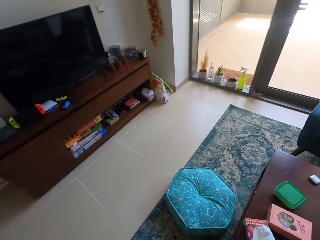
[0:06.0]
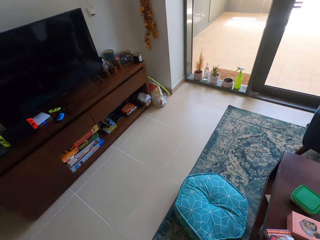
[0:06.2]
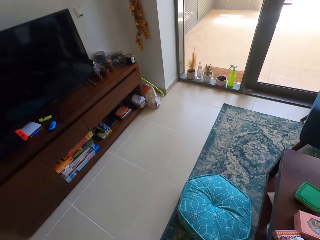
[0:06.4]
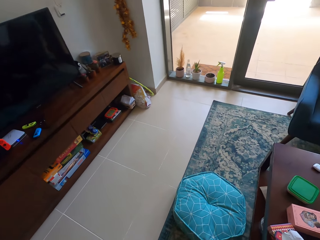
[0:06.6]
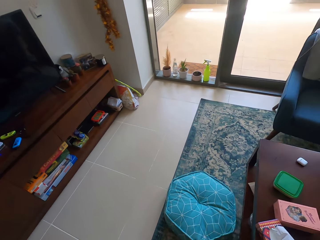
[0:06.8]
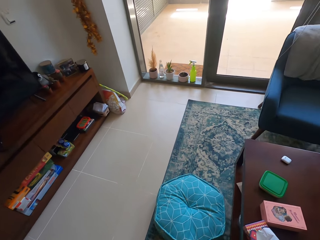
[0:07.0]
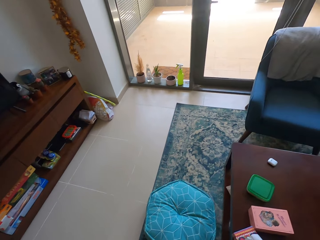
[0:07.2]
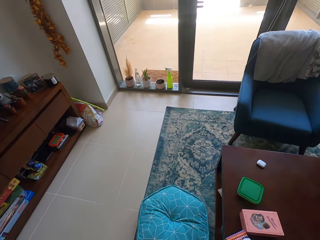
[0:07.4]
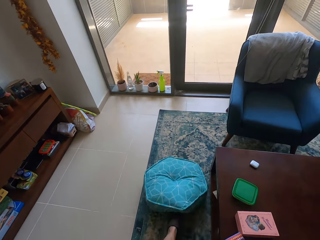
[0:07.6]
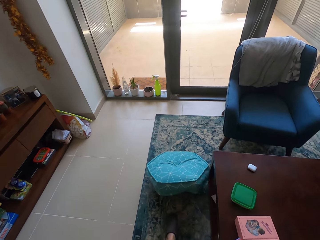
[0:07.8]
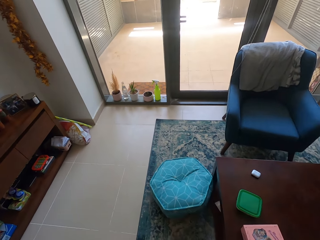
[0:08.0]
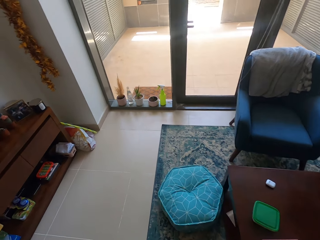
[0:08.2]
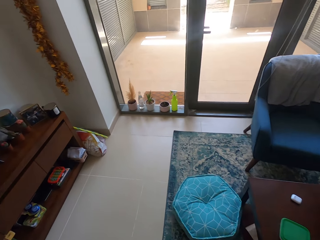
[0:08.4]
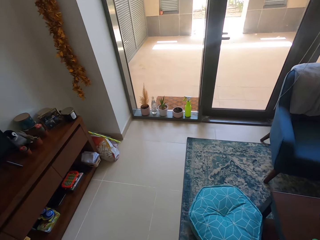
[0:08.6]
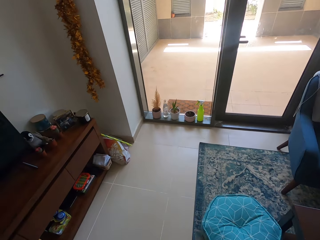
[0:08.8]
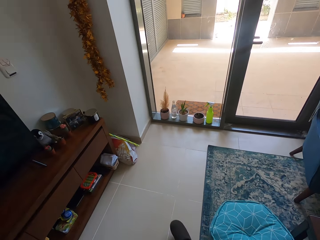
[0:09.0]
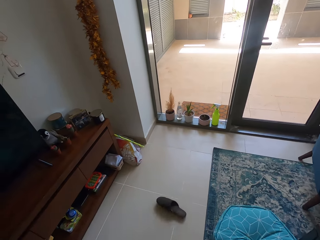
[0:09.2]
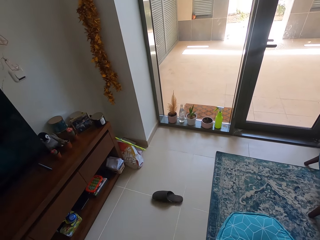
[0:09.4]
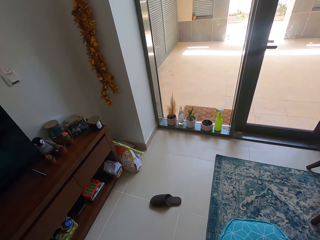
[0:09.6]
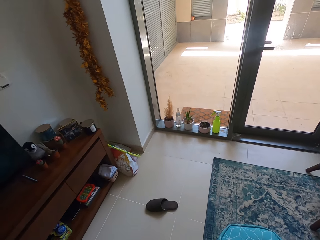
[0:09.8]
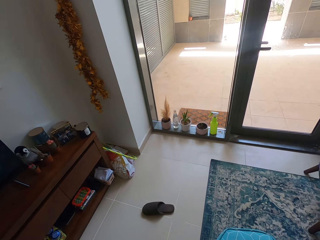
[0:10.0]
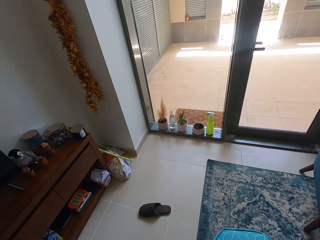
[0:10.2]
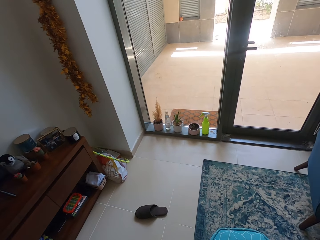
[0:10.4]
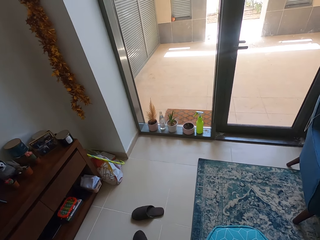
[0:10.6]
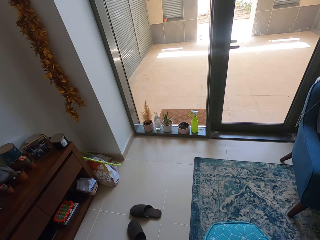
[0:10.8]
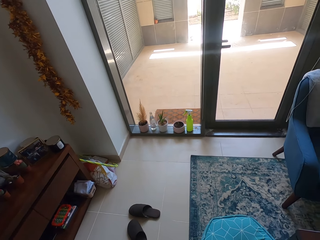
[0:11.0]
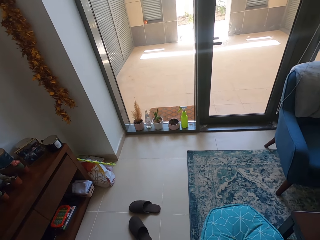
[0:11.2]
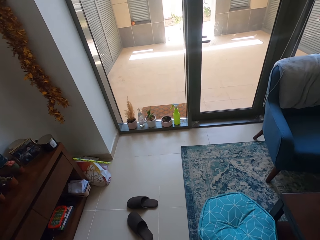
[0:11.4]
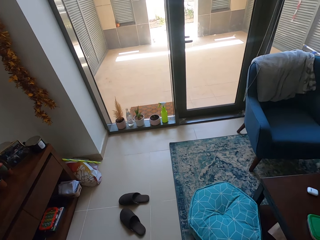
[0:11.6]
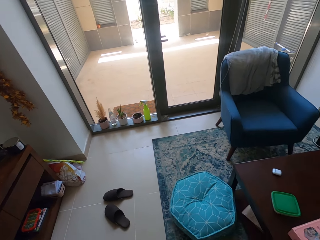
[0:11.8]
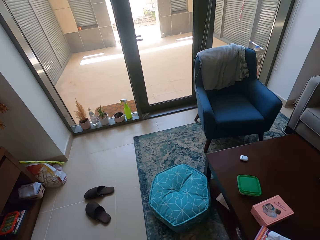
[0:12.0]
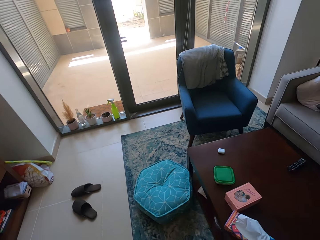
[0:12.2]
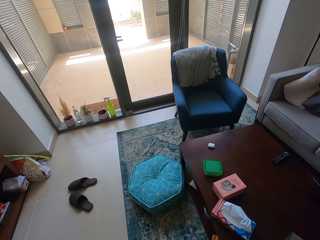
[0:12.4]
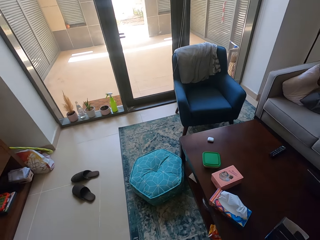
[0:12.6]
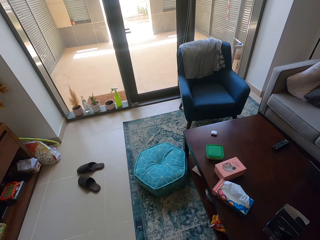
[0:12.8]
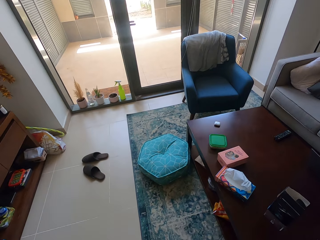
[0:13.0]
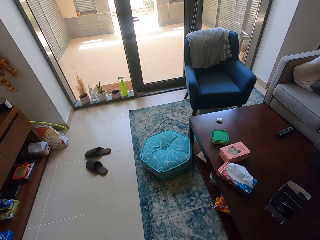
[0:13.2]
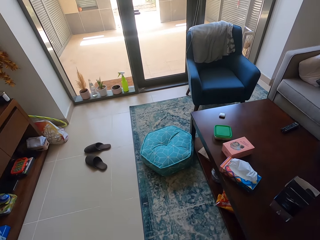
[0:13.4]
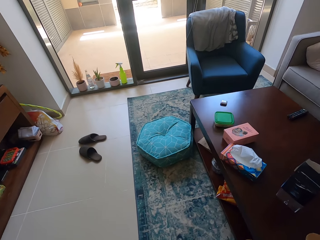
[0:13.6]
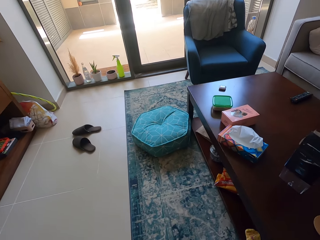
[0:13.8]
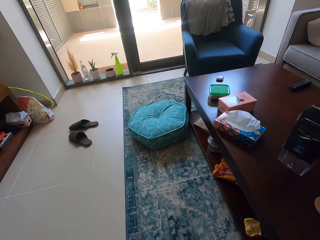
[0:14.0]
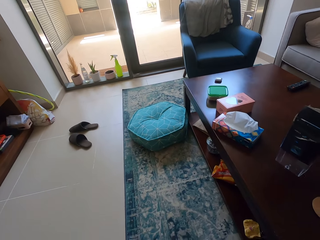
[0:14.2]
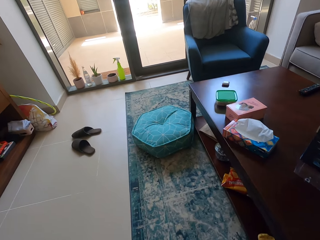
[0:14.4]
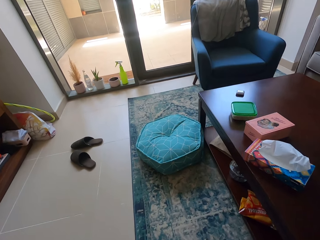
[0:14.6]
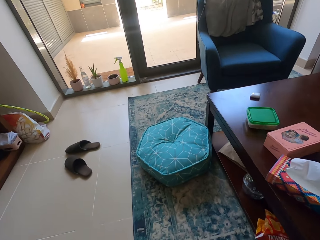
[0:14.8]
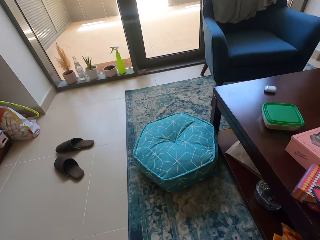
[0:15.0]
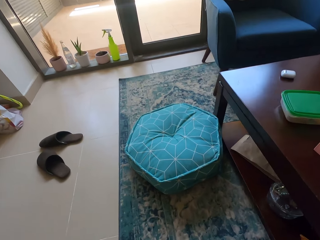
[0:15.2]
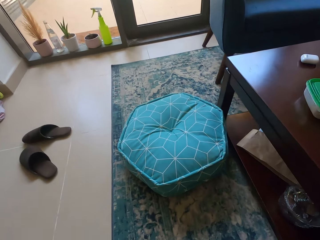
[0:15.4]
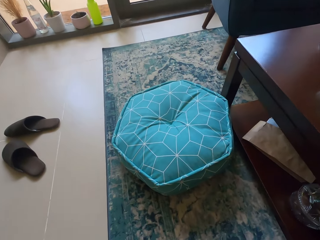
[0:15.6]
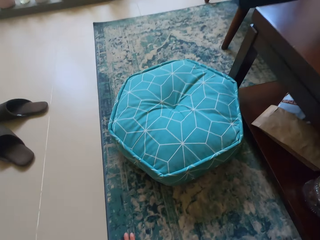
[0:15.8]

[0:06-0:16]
The camera wearer moves the pillow. They move the shoes. They bend down.

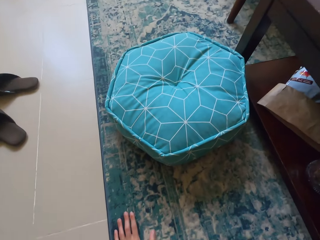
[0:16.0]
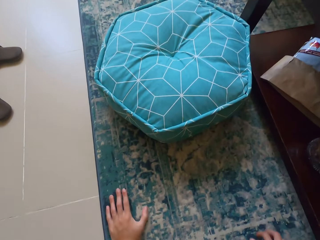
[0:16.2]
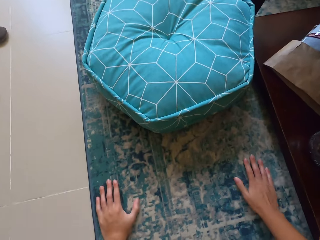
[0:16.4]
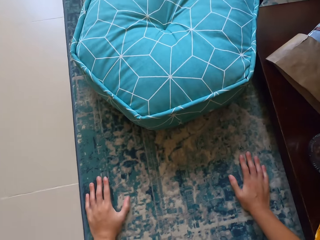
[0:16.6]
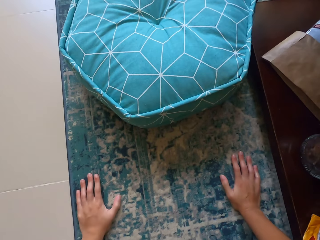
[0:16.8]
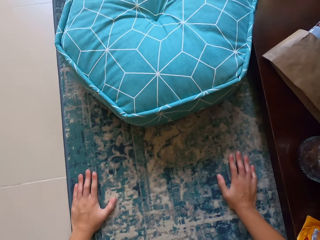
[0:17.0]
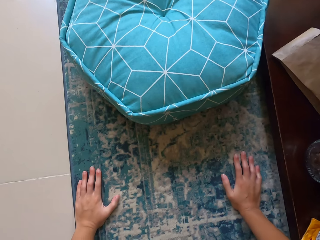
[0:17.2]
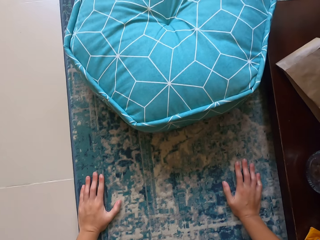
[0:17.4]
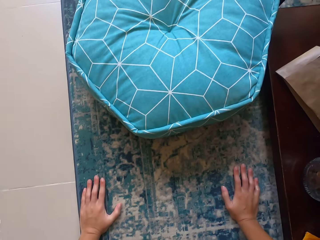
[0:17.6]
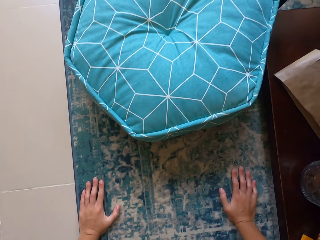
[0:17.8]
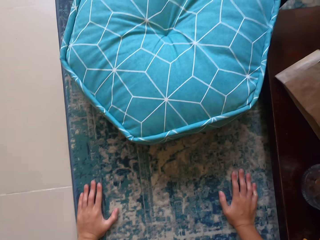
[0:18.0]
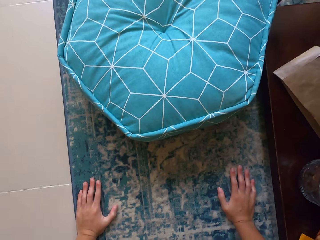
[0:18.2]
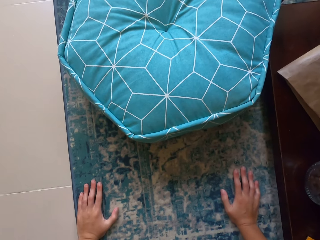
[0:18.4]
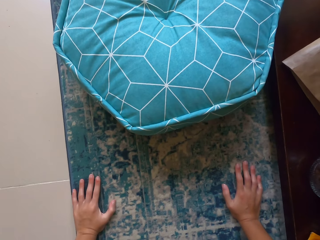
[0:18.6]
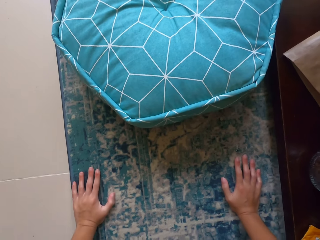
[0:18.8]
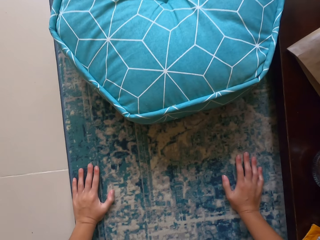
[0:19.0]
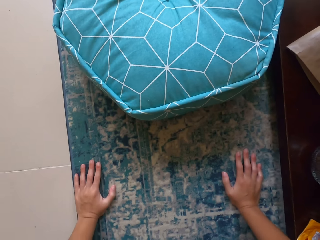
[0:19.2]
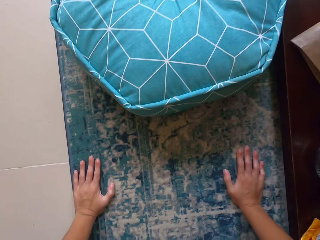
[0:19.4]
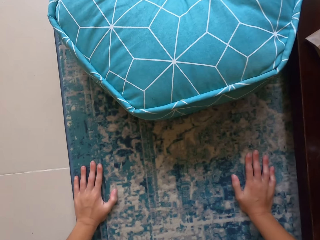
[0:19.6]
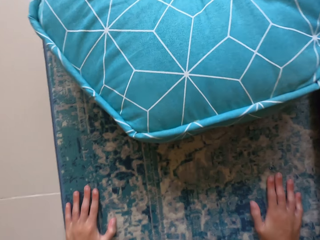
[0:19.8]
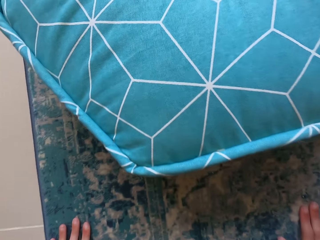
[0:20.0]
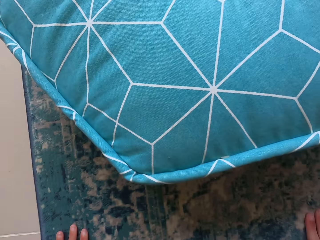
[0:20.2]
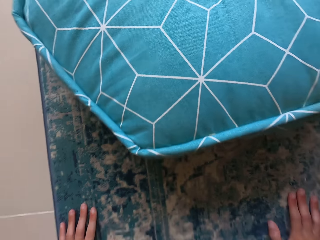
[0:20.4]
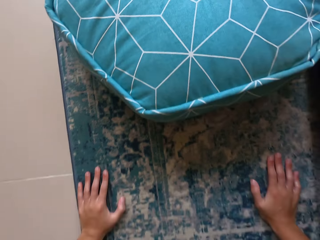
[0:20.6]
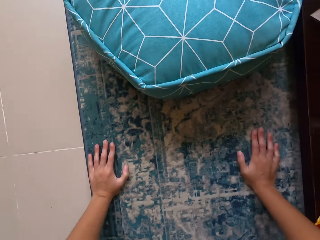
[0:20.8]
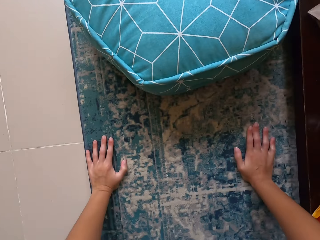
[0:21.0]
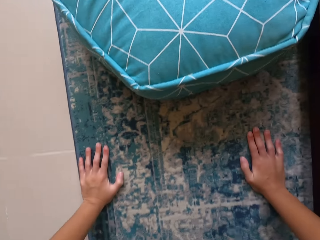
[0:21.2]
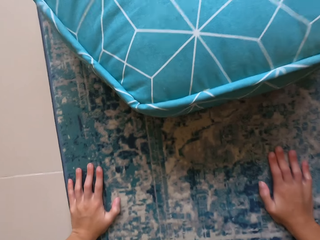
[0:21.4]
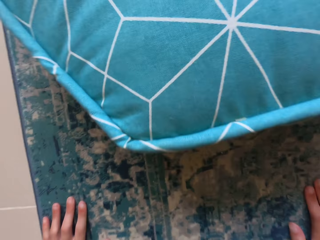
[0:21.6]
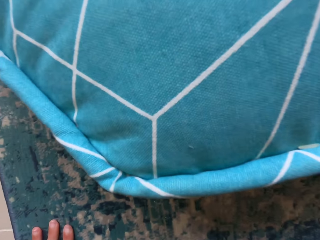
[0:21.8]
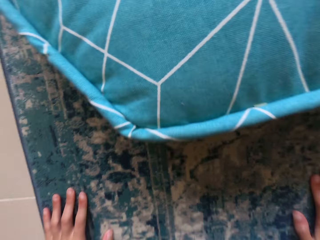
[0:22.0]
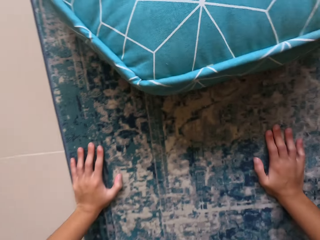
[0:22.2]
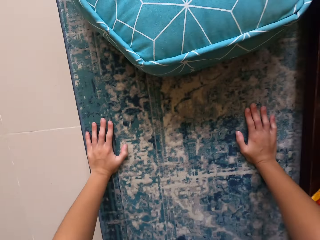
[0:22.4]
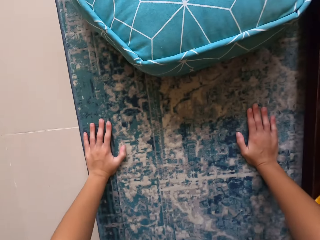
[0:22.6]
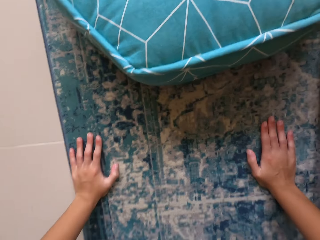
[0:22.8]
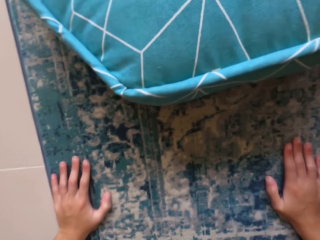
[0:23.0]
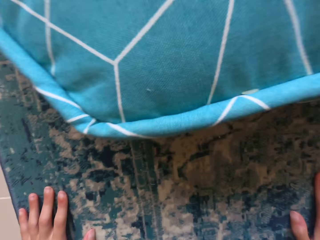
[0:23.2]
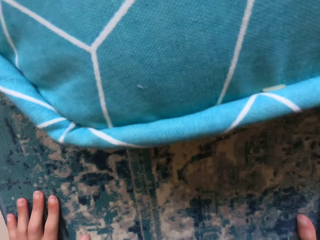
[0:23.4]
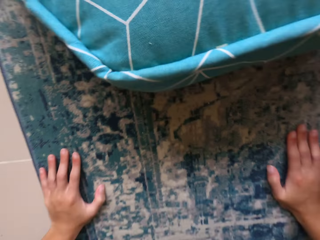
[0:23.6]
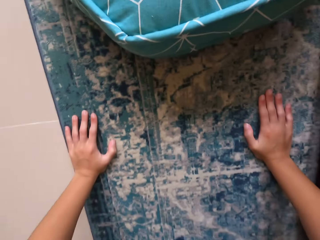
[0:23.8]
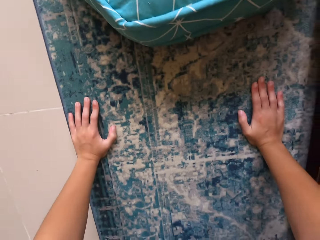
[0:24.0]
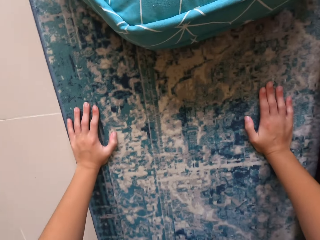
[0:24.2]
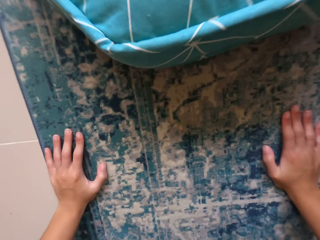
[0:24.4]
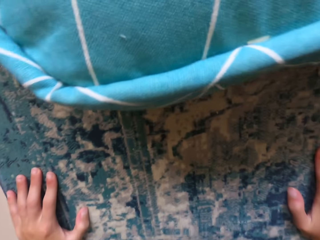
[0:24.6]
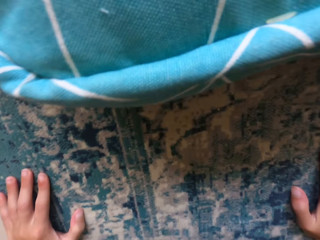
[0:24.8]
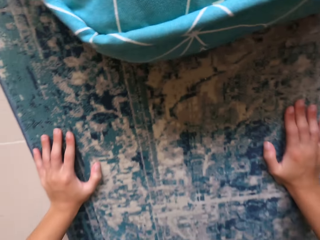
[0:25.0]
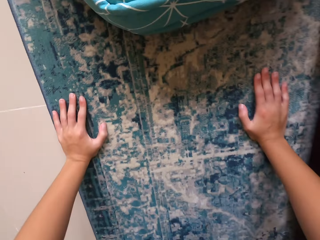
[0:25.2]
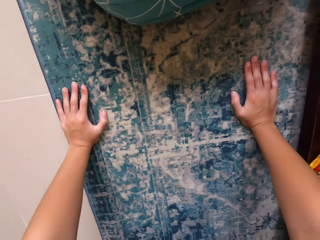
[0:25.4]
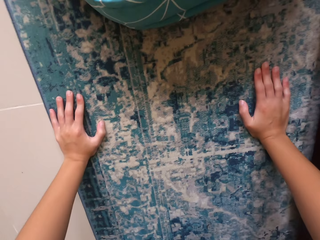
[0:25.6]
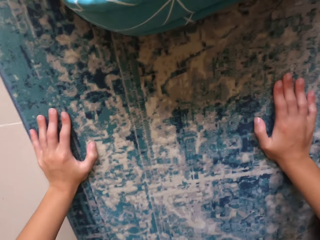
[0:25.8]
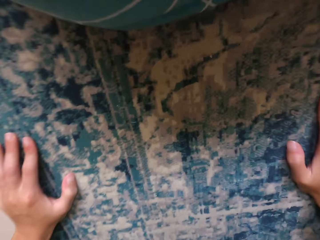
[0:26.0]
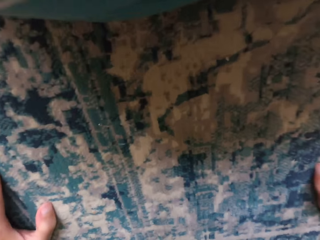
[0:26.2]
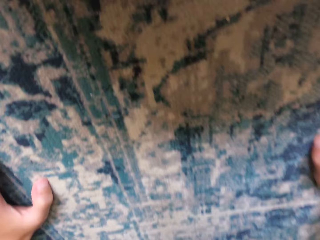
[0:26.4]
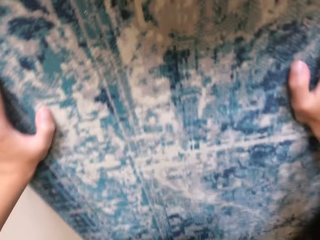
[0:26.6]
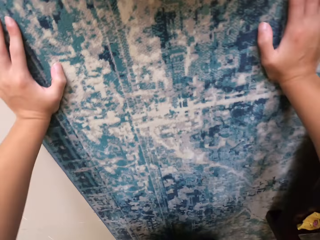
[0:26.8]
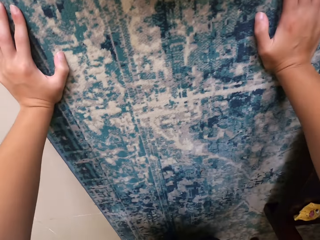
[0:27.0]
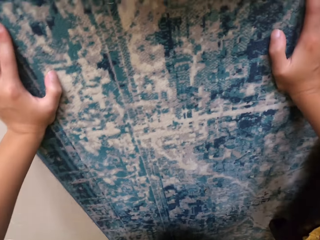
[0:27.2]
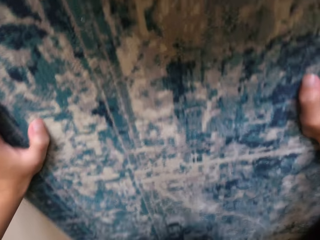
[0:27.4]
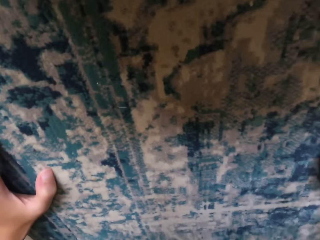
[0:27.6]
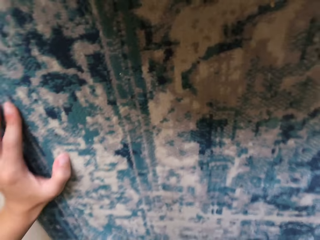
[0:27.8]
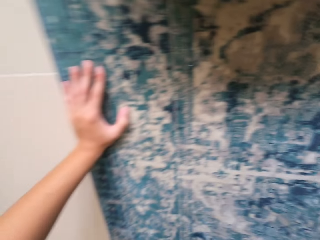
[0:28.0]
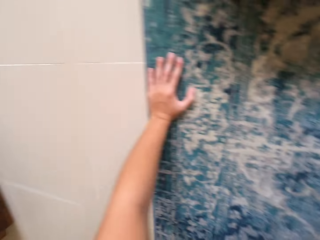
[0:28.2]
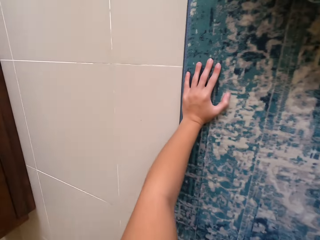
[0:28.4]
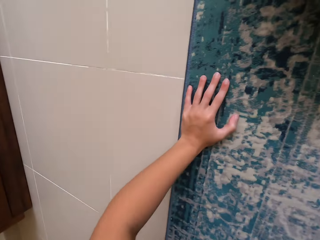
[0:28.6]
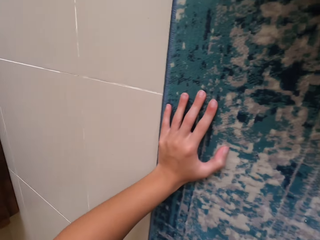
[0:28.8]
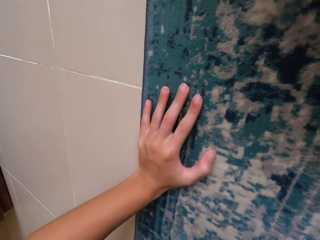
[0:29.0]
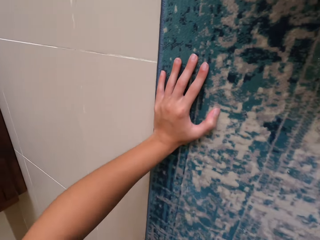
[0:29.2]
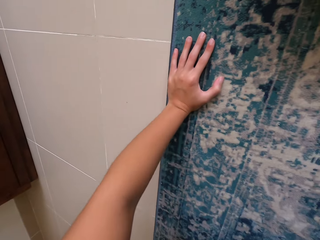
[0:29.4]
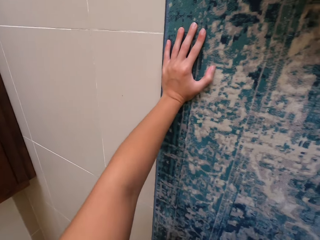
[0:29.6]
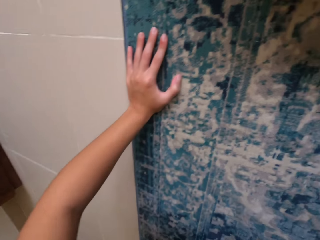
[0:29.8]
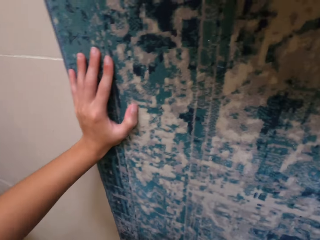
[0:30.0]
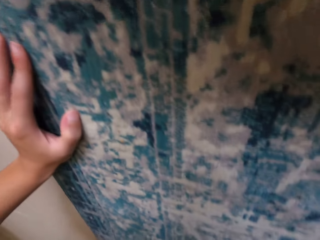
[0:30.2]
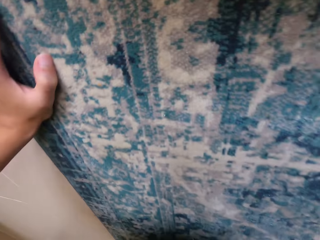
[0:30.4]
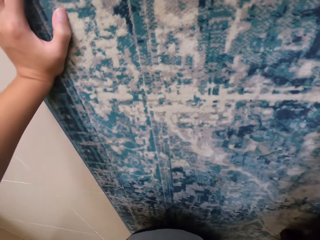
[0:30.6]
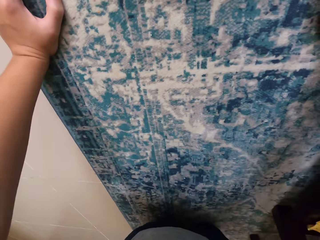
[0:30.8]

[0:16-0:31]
The camera wearer stares around the house. They do press ups. They exercise on the floor.
